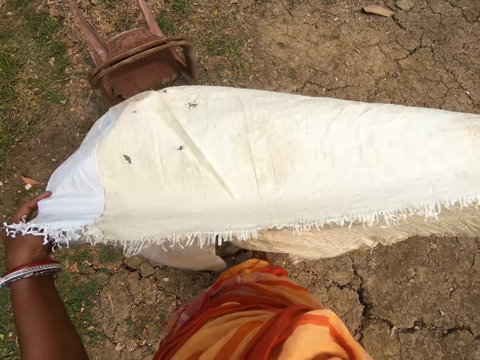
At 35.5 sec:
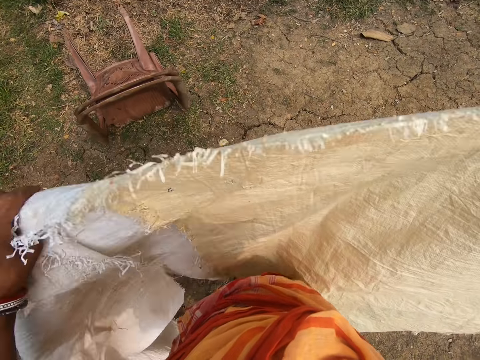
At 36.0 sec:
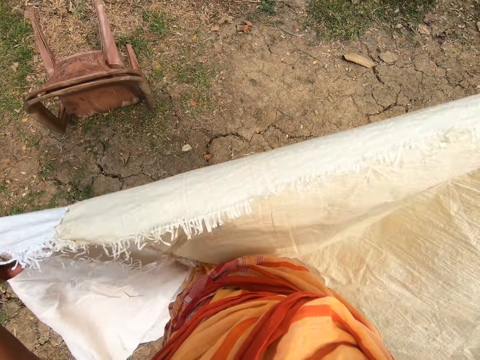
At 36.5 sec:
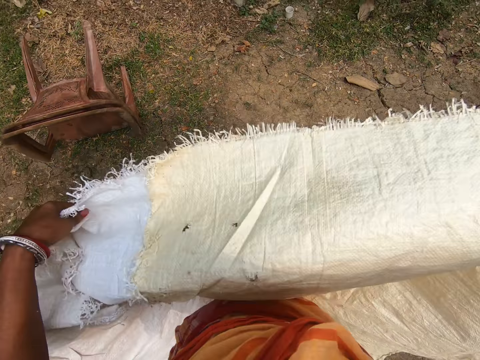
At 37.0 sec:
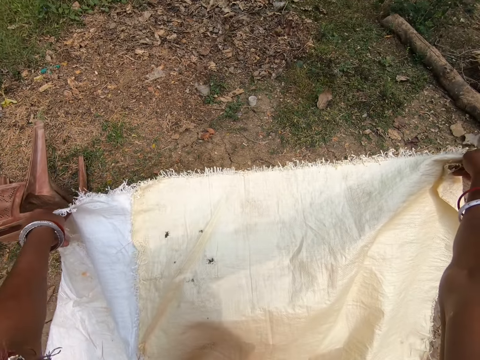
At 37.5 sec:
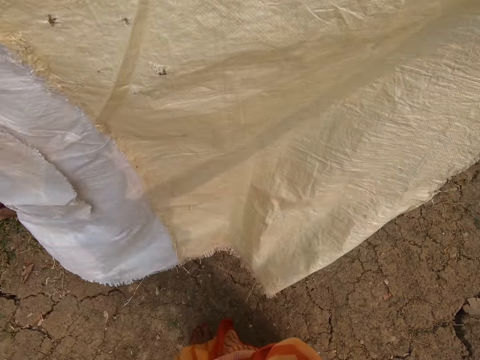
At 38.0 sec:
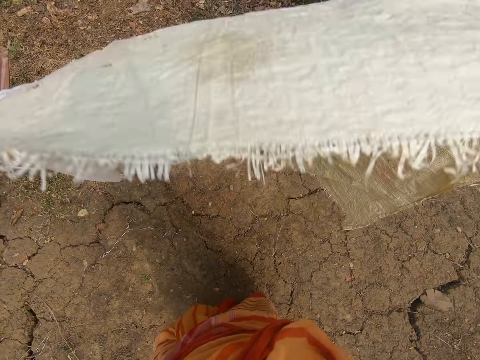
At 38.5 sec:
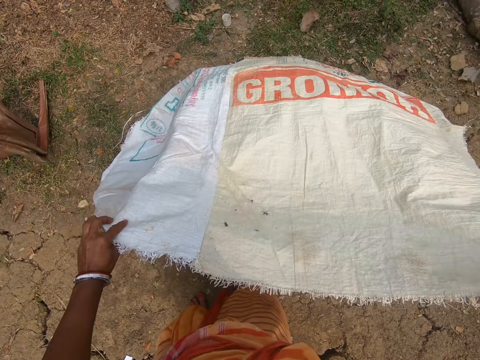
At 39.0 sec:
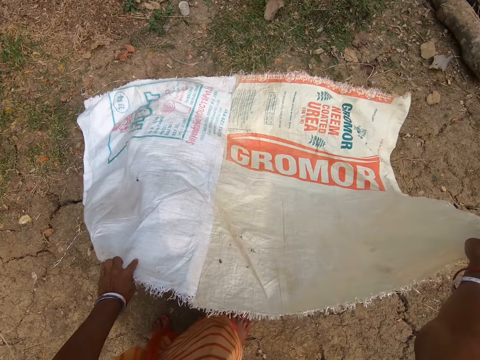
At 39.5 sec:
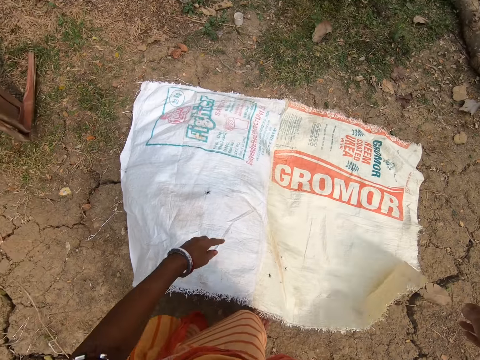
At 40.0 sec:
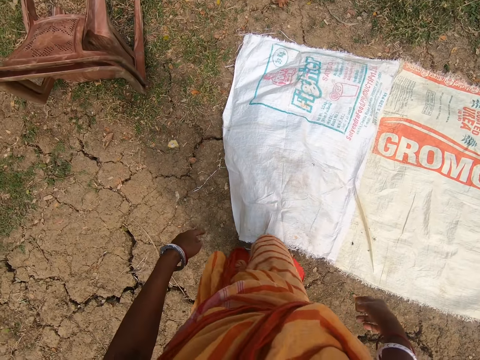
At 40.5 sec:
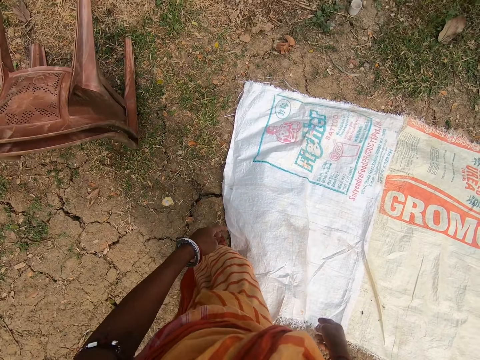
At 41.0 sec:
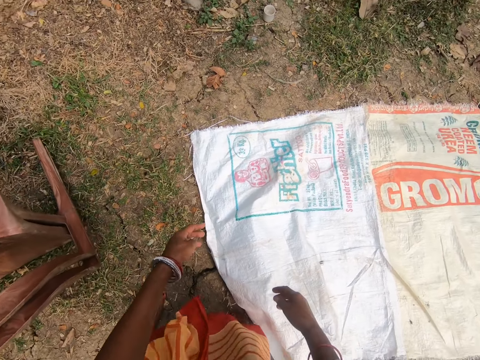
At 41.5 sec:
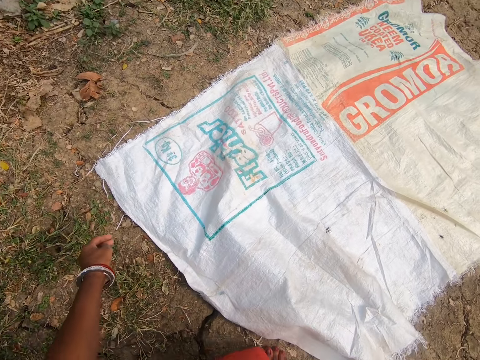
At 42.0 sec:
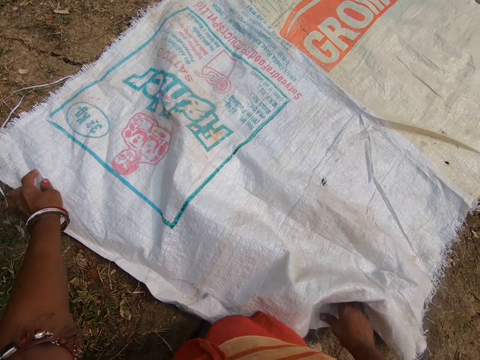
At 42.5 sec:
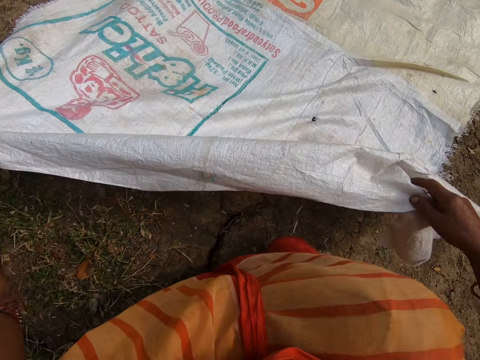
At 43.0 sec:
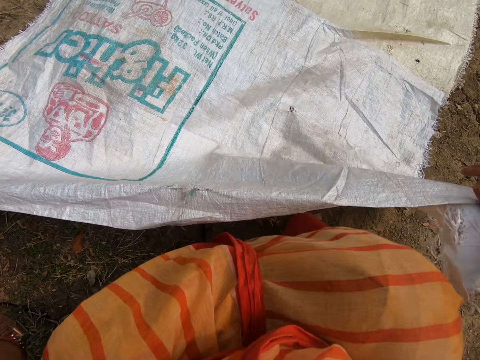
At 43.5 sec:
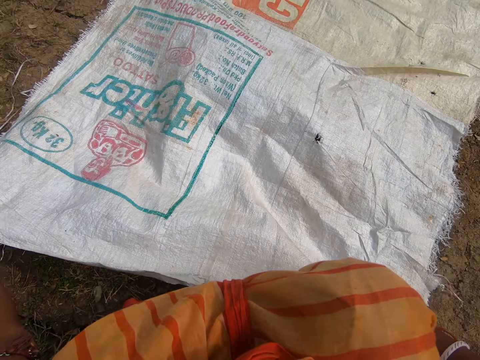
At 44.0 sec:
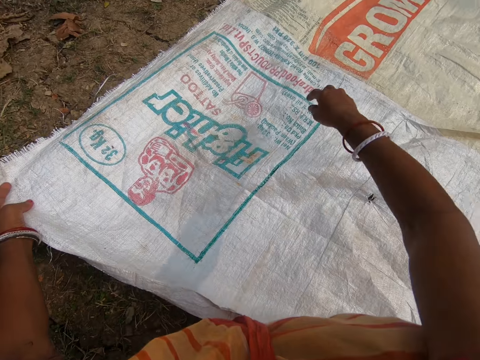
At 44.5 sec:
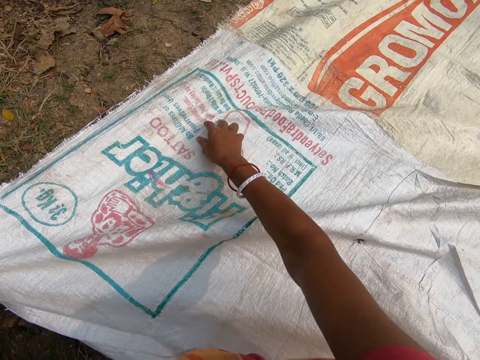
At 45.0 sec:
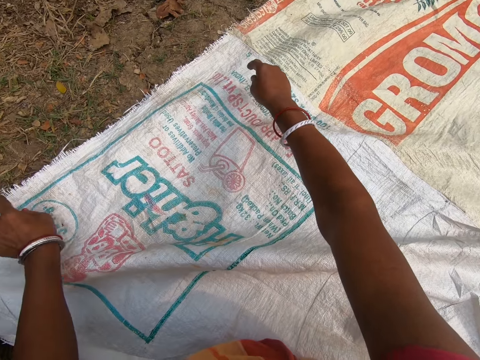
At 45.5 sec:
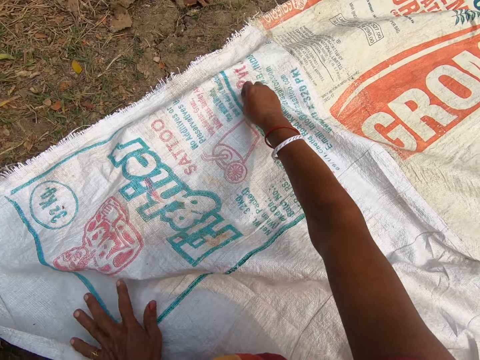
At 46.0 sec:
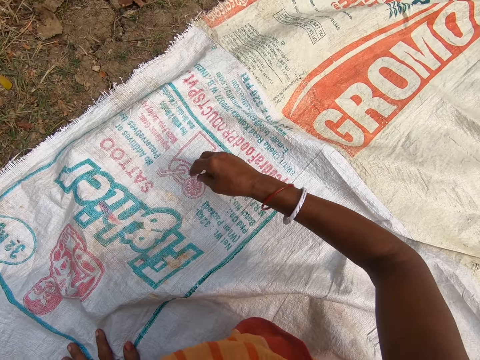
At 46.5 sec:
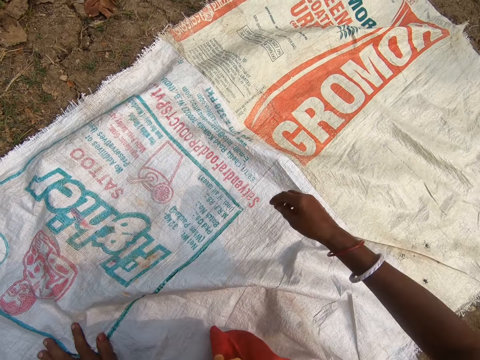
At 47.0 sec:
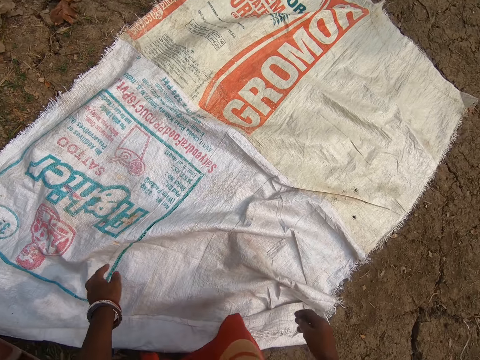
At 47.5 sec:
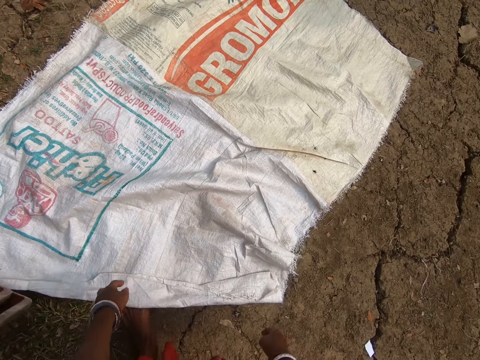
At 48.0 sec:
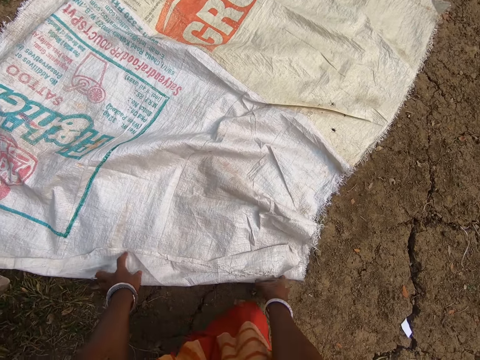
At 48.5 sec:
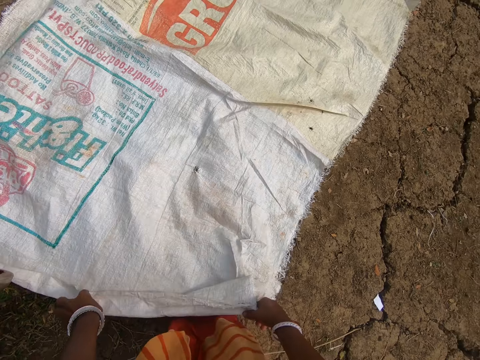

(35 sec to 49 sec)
The camera wearer makes a step. She stretches the sack with both hands. She blows the sack. She places the sack on the ground. She lets go of the sack. She walks around. She spreads the side of the sack on the ground with her hands. She bends down. She holds the sack. She pulls the sack. She lifts the right hand. She stretches the sack with both hands. She pulls the sack. She stretches the sack with both hands. She stands up. She makes a step. She stretches the sack with both hands.

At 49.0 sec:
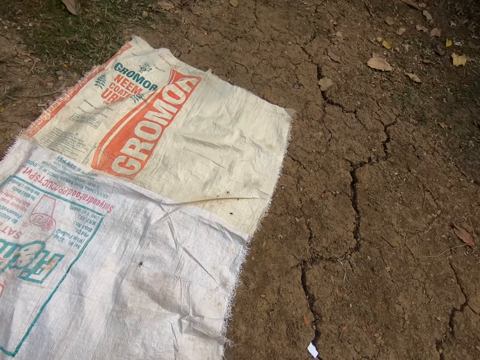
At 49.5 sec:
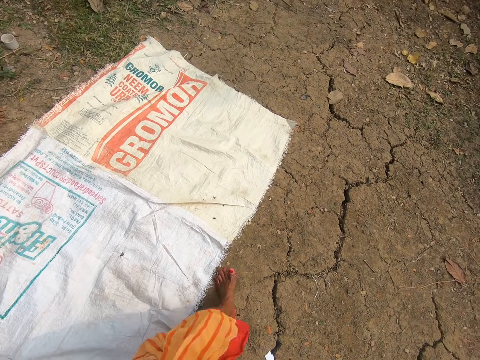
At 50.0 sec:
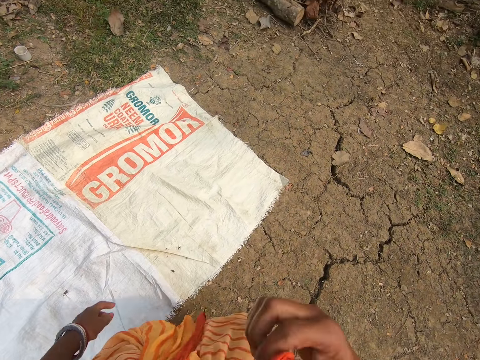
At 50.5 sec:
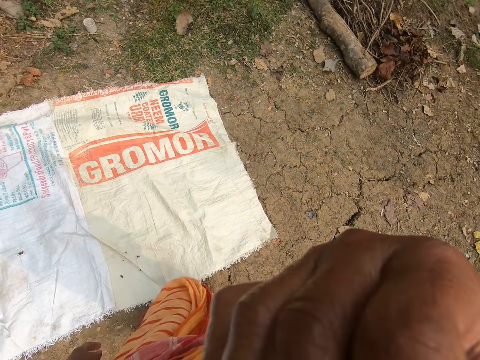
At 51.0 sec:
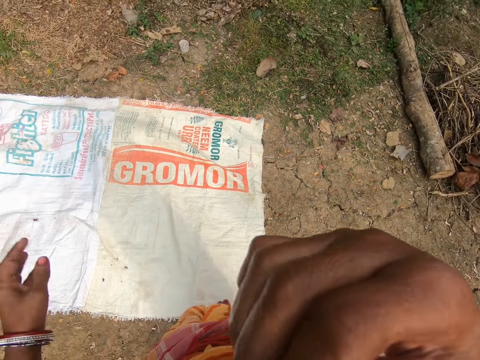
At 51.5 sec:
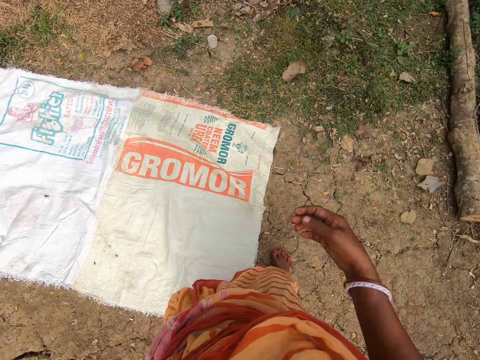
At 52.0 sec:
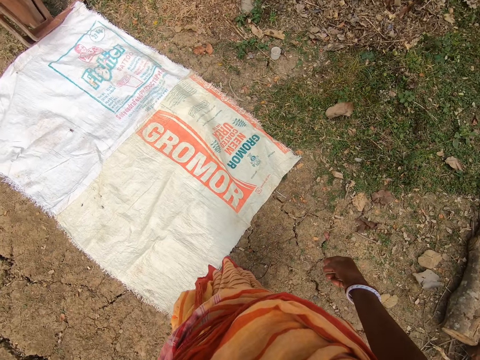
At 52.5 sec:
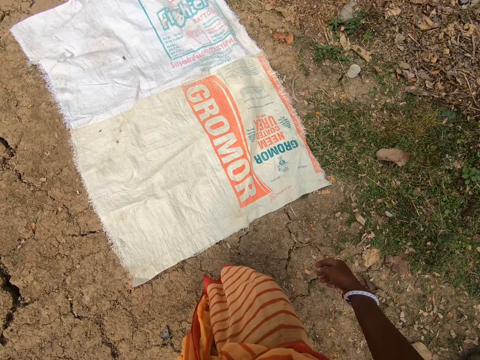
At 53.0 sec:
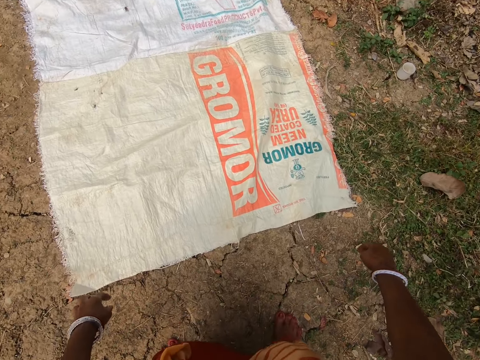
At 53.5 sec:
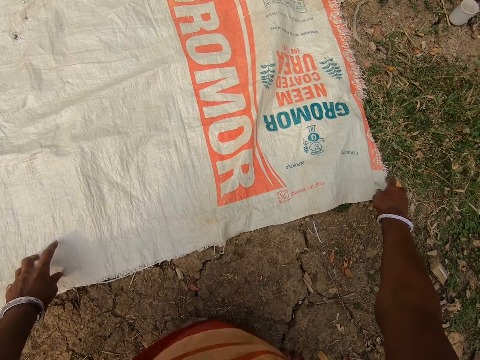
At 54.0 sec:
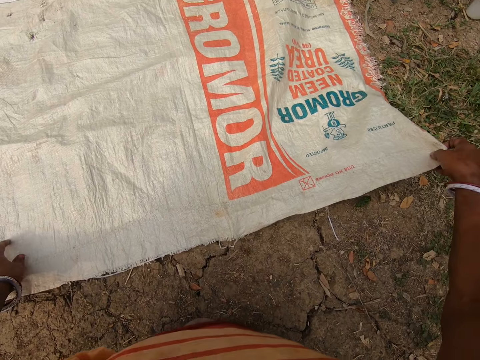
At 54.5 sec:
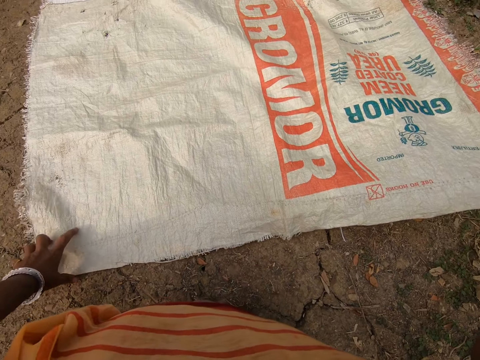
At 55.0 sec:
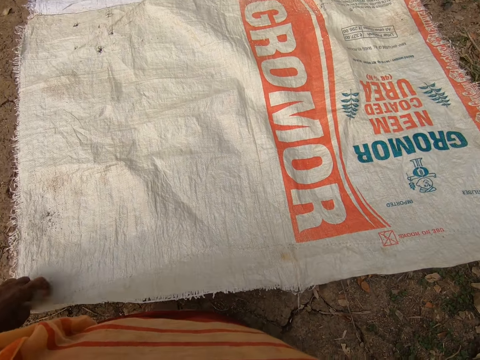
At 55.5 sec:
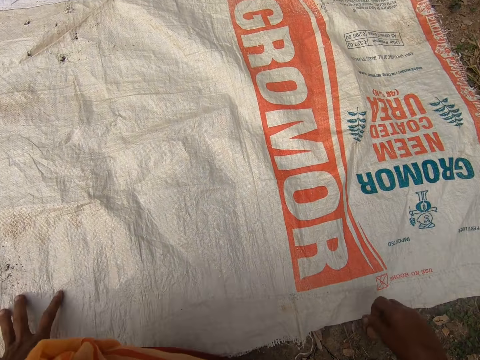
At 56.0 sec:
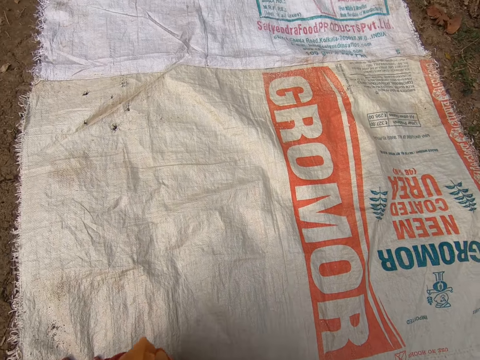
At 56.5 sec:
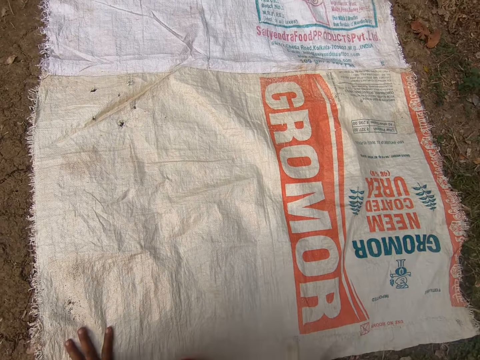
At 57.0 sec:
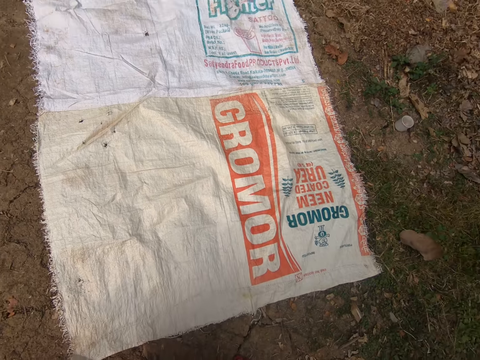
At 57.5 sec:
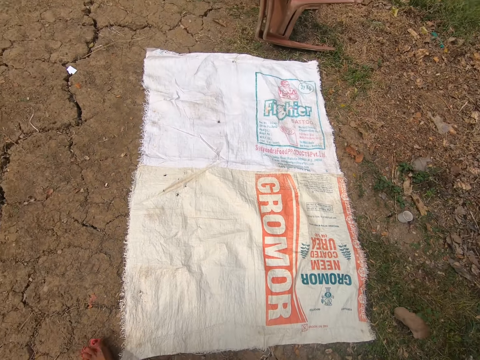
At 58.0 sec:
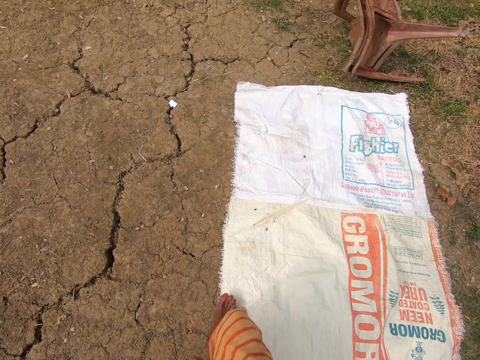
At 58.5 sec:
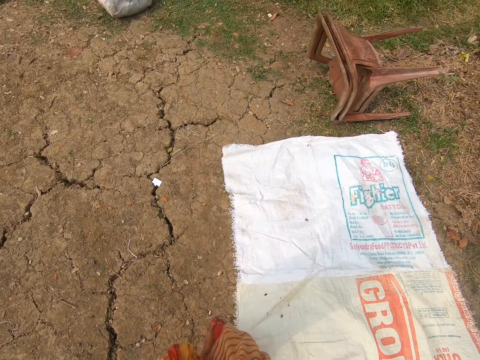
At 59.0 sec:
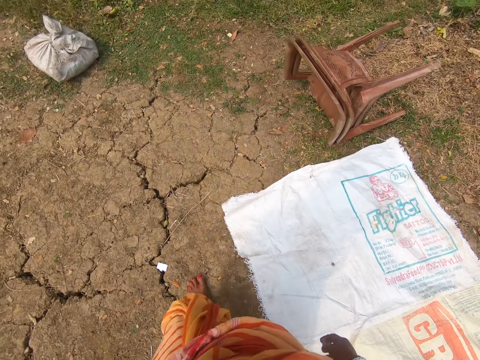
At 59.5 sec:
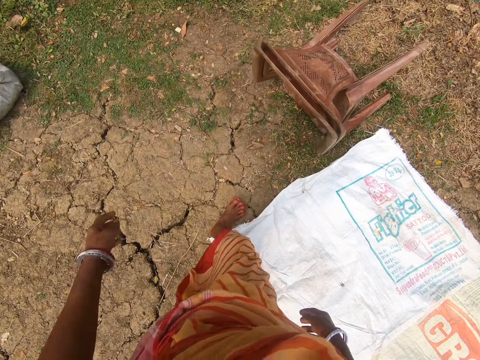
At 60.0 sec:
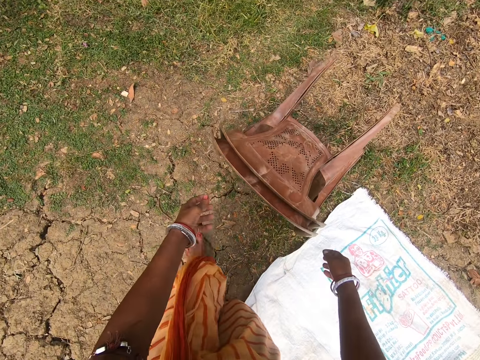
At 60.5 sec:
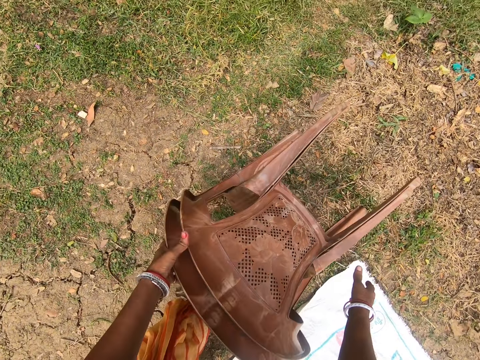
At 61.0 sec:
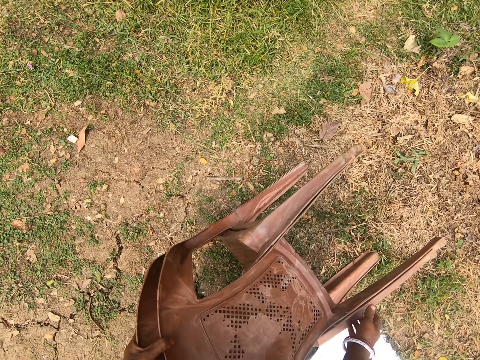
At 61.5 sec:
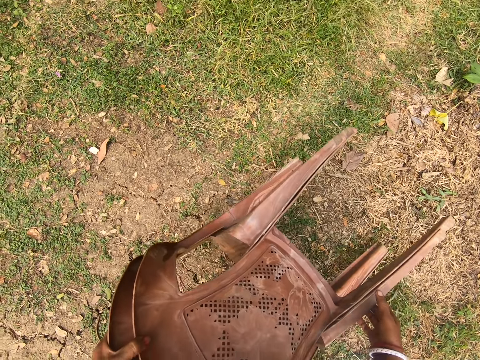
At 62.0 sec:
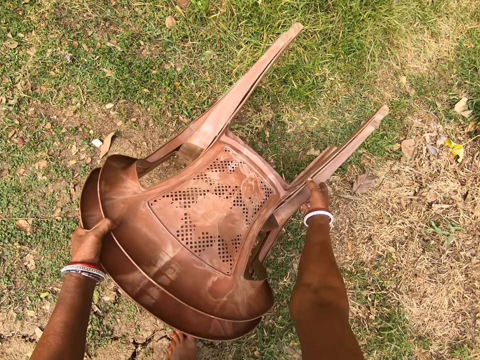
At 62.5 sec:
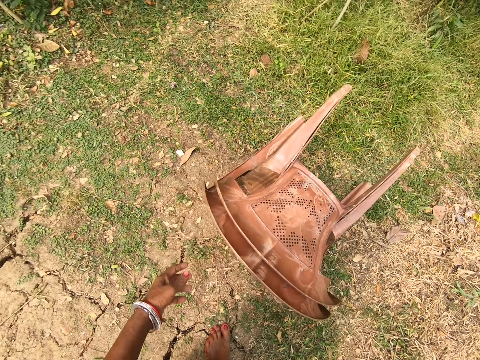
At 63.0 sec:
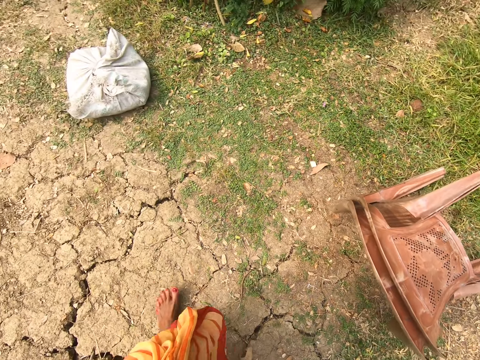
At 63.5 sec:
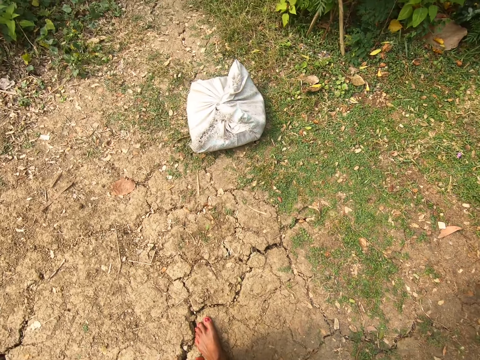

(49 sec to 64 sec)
The camera wearer looks around. They walk around. They lift the right hand. They swing the left hand. They drop both hands. They make a step. They bend down. They hold the sack. They pull the sack. They hold the sack. They stand up and walk around. They adjust the position of a chair on the ground. They pick up plastic chairs. They move the plastic chairs. They let go of the plastic chairs. They walk around.
